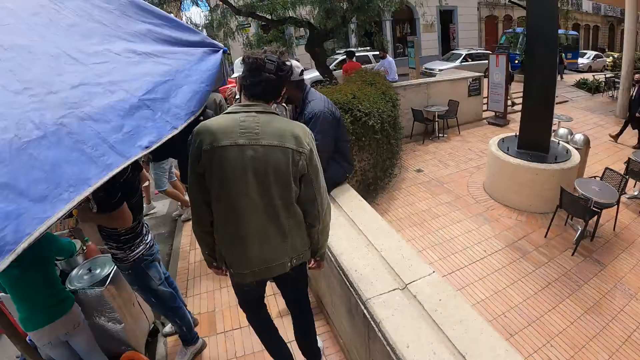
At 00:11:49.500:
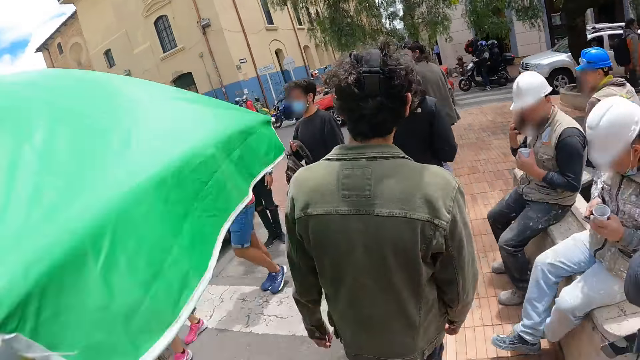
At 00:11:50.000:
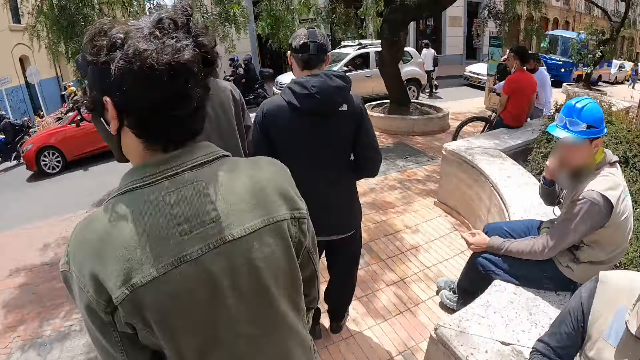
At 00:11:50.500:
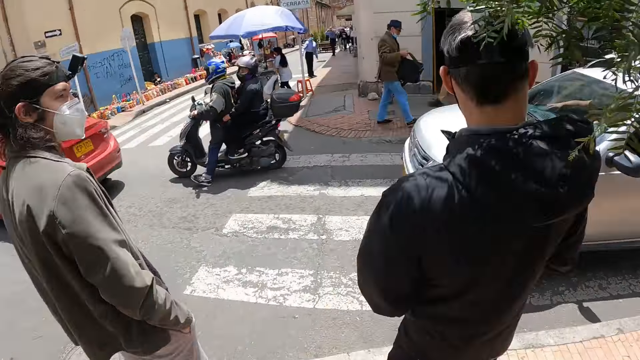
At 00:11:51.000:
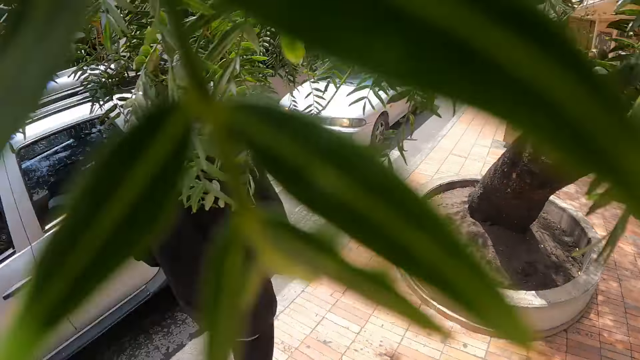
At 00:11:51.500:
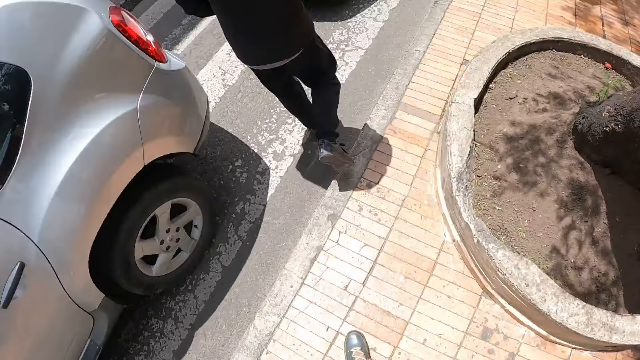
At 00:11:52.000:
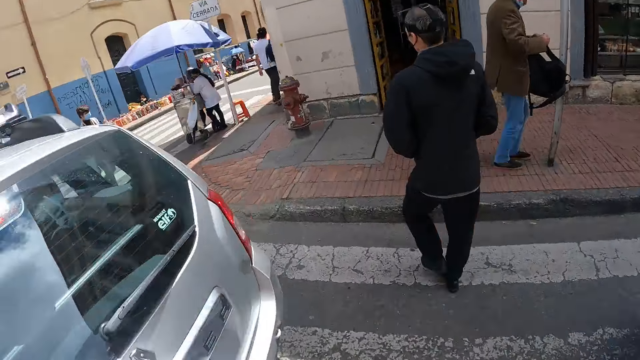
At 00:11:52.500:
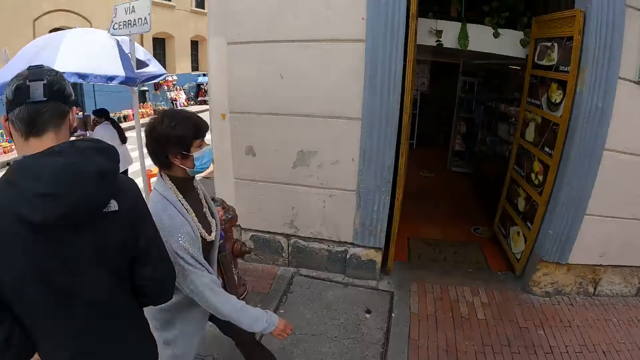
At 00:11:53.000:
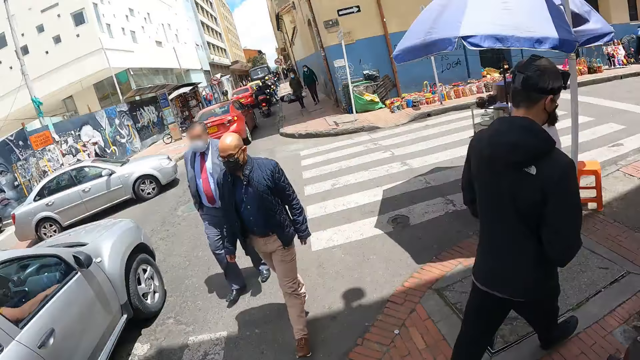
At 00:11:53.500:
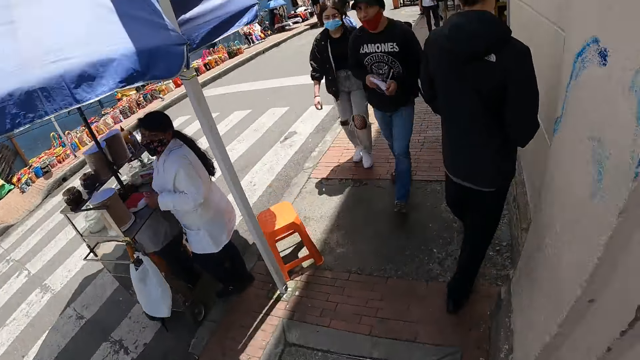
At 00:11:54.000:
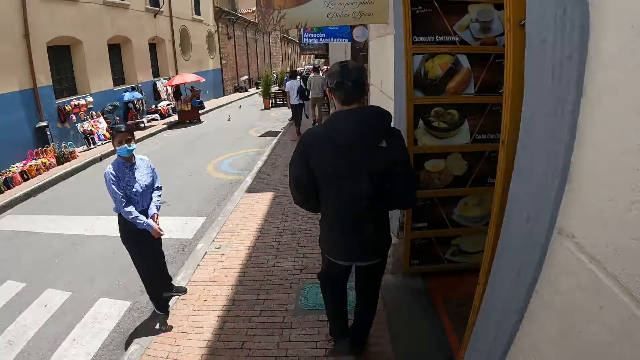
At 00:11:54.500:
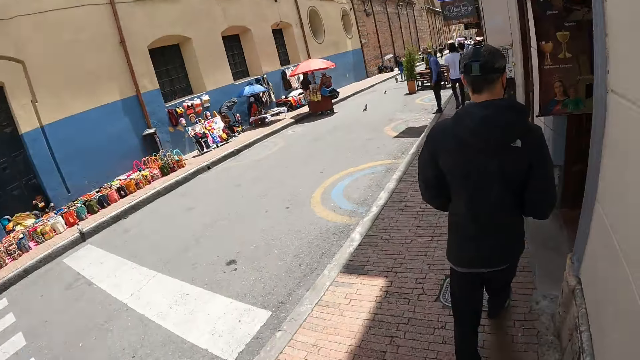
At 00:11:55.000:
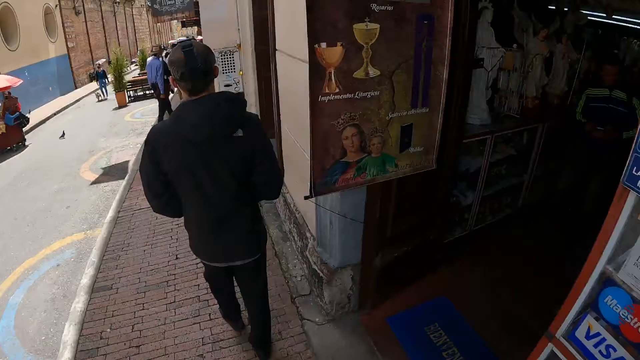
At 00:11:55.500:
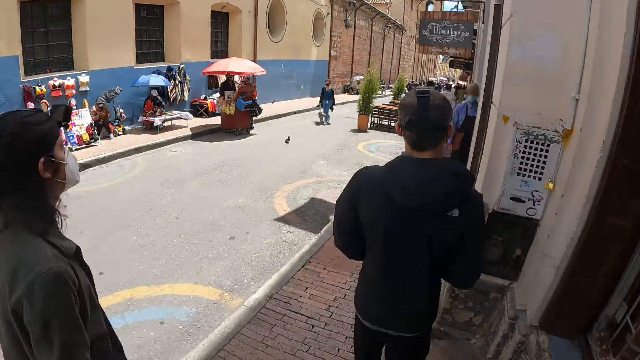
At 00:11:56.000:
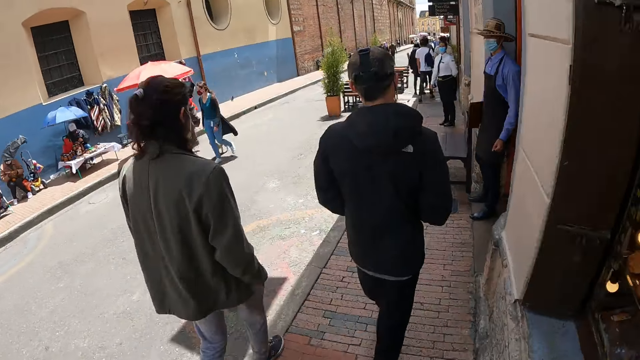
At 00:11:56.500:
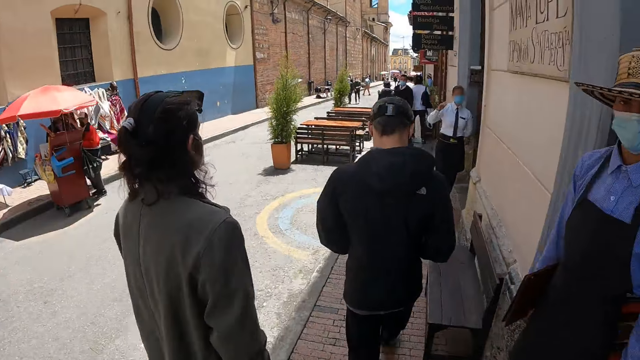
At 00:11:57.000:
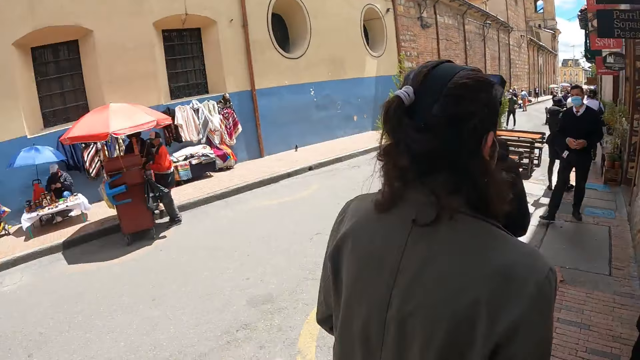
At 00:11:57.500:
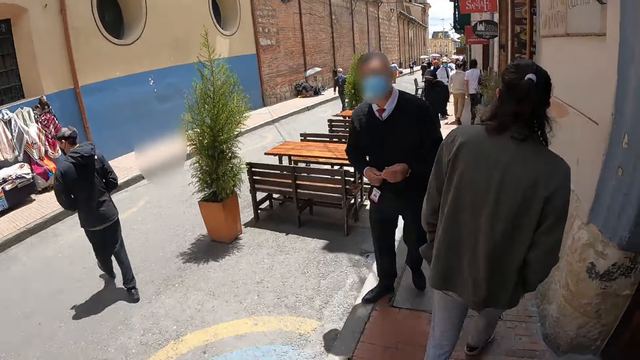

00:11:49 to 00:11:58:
The camera wearer crosses the road.

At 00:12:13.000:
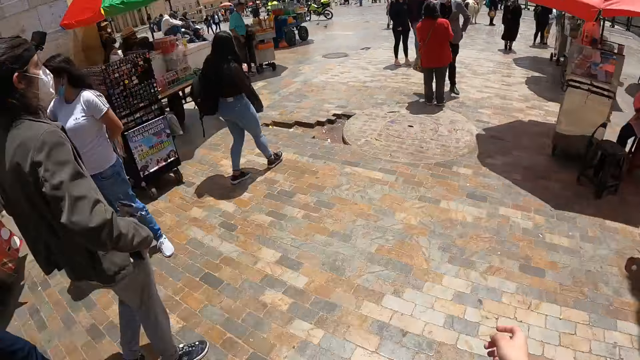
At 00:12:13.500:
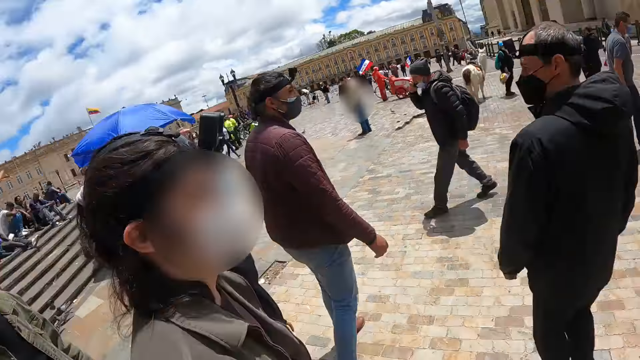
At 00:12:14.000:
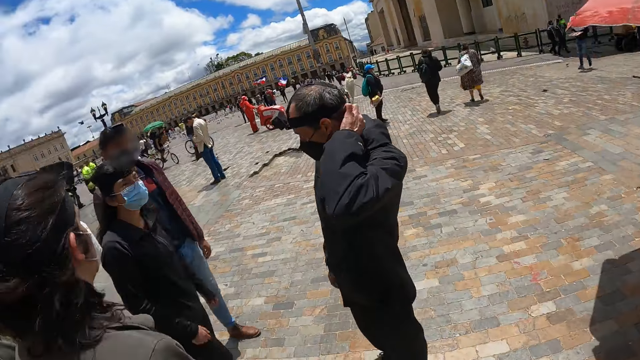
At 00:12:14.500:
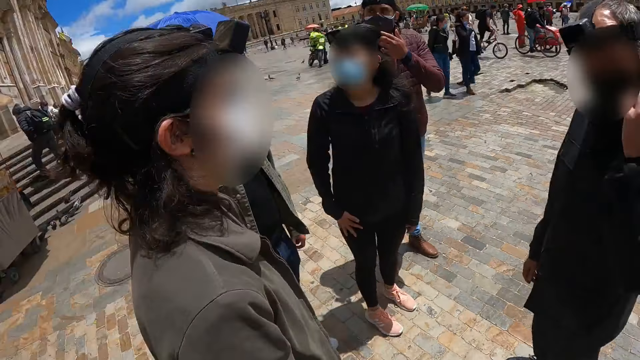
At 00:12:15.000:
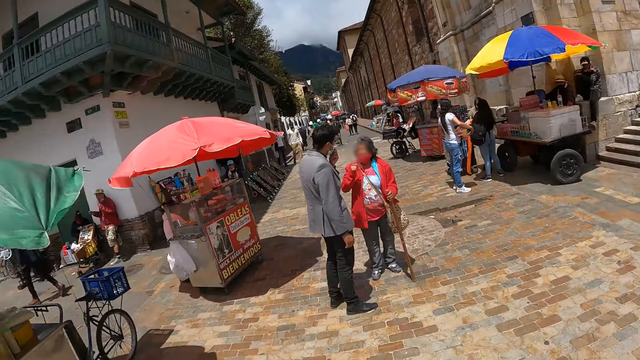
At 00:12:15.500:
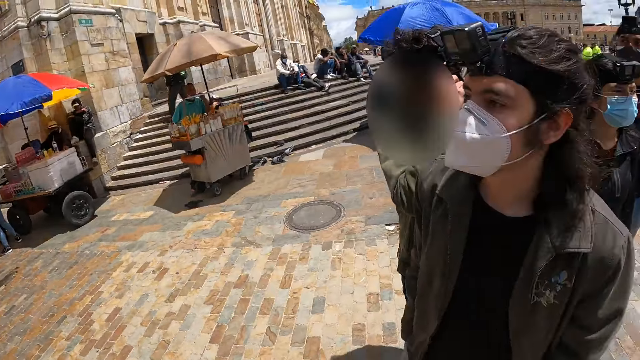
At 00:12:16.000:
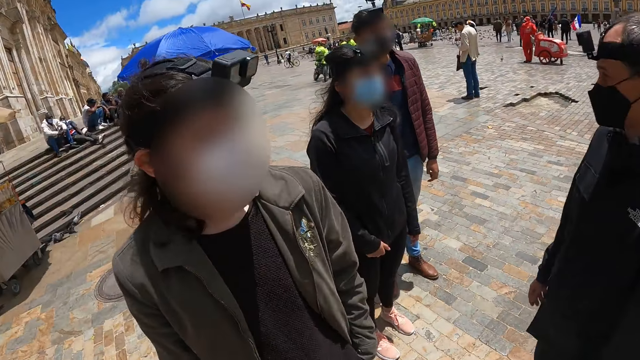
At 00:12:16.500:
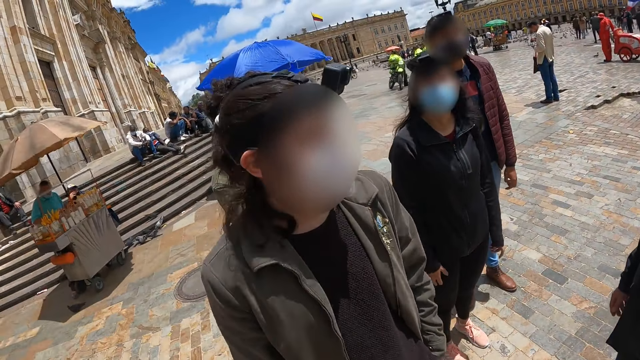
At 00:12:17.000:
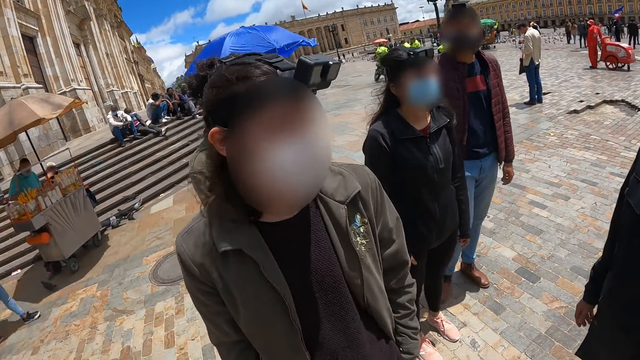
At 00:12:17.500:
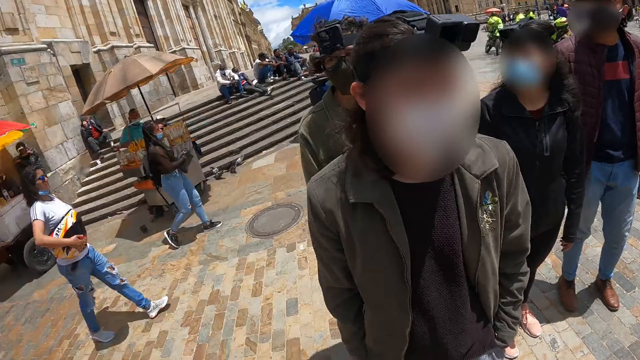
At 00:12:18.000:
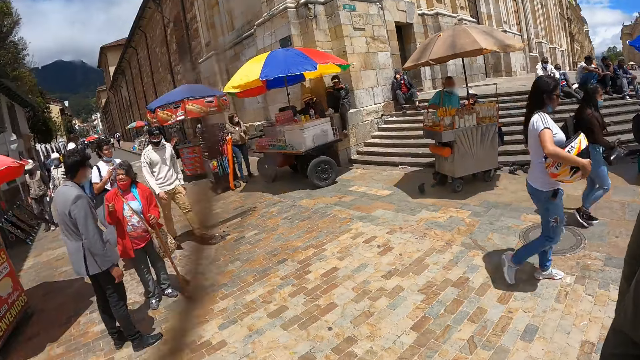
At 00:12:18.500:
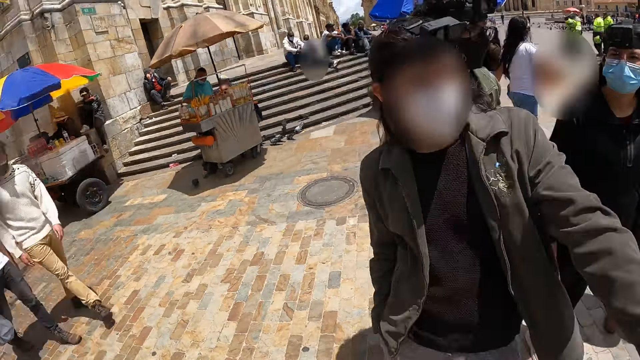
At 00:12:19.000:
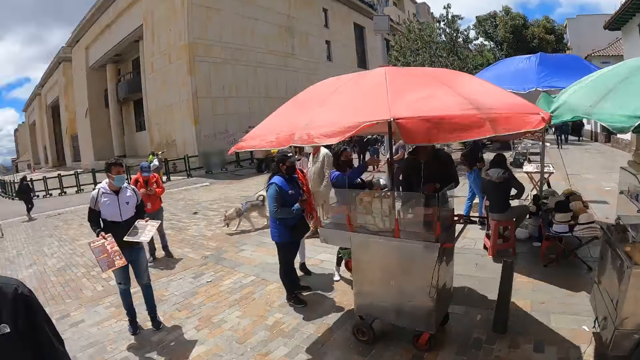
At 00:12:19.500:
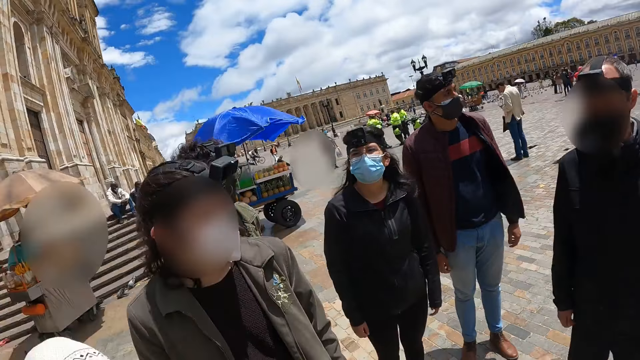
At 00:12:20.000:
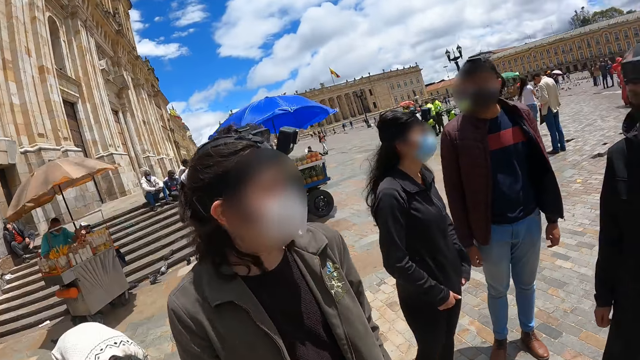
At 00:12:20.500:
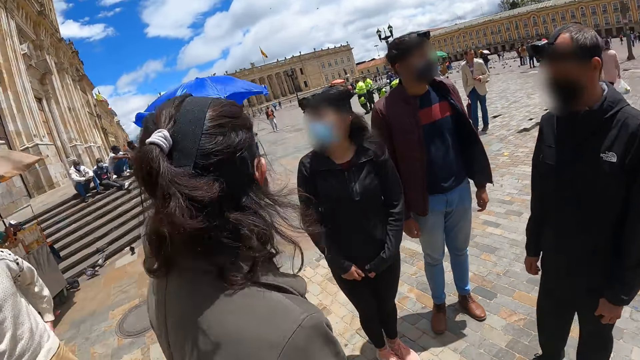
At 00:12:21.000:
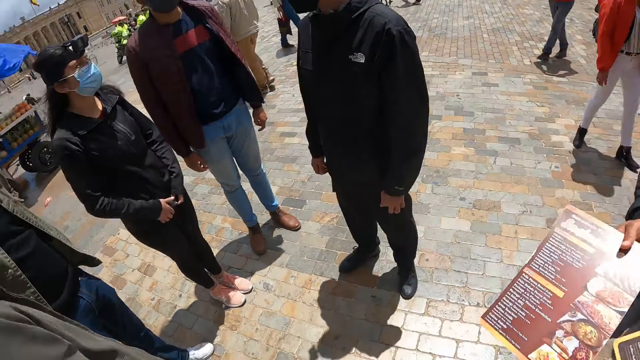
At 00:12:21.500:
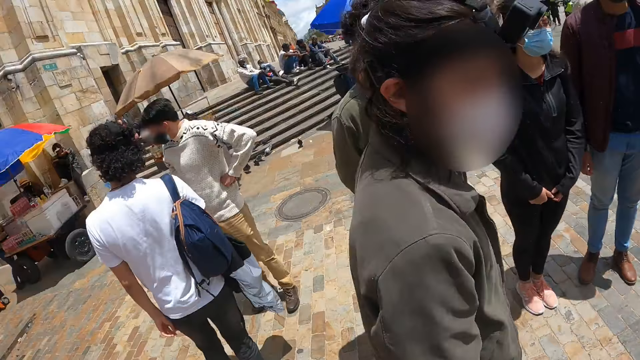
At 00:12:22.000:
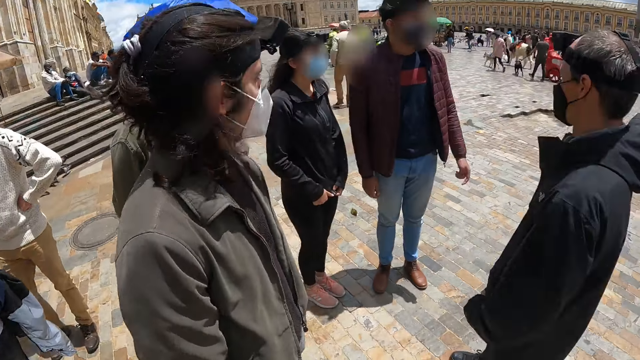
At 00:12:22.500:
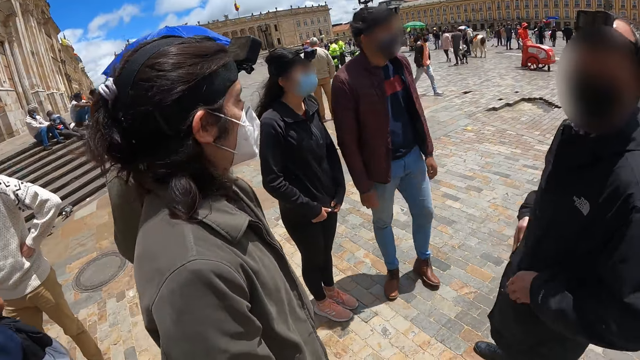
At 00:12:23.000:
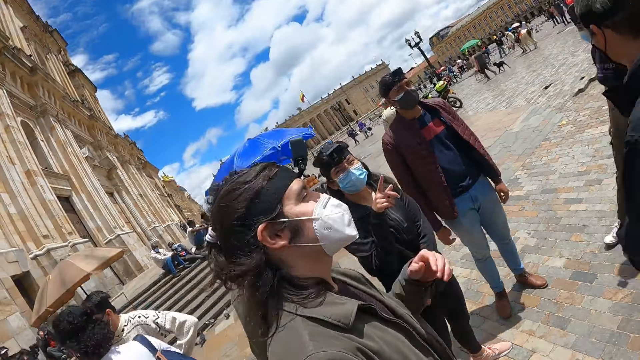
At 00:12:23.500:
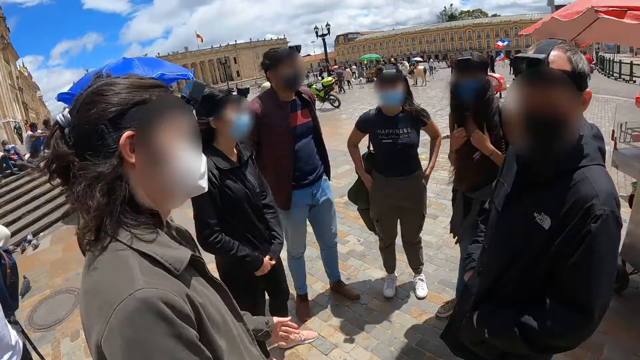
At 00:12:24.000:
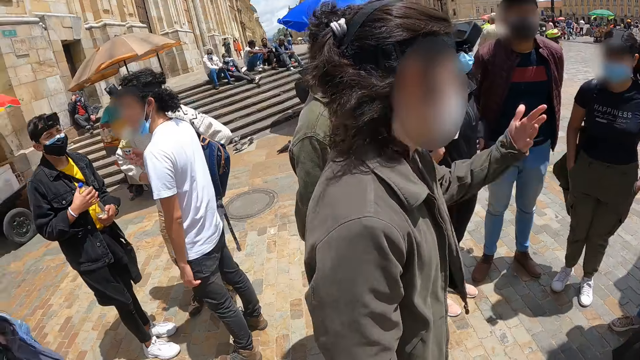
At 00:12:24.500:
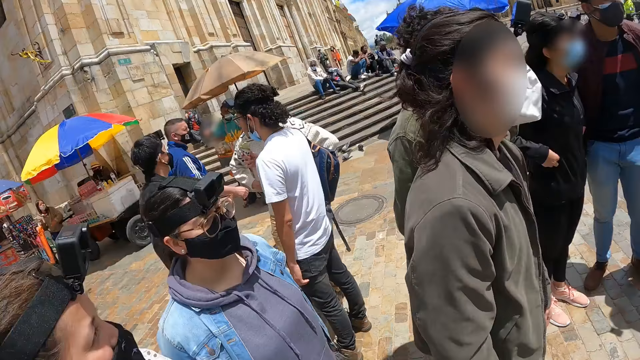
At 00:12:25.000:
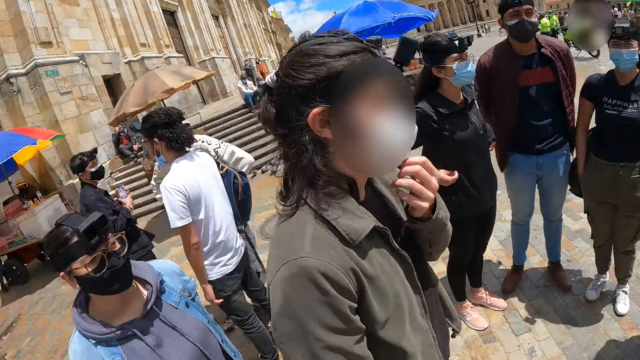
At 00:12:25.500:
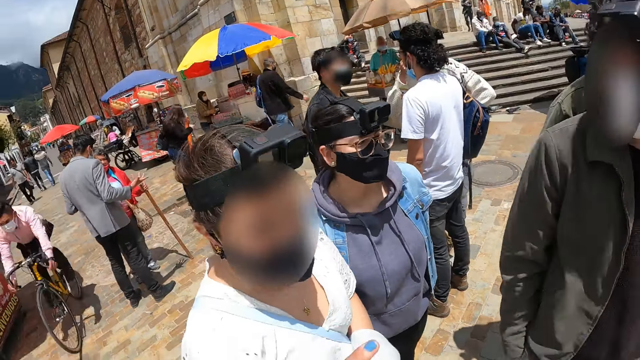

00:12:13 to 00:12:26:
The camera wearer looks around the place. A person adjusts the mask.
